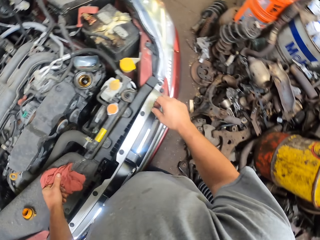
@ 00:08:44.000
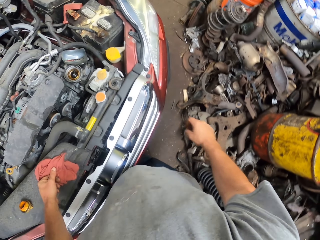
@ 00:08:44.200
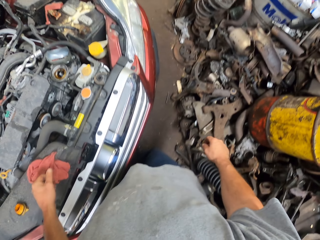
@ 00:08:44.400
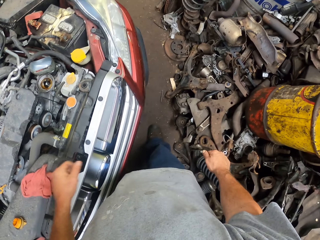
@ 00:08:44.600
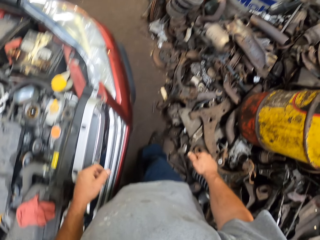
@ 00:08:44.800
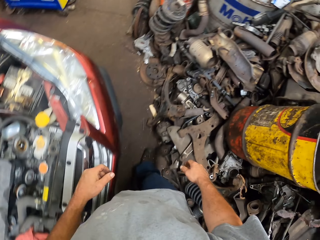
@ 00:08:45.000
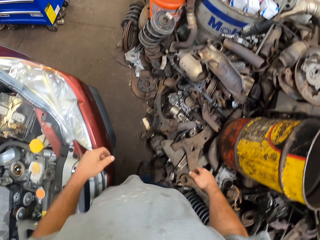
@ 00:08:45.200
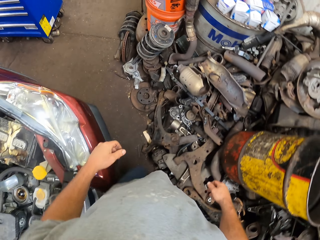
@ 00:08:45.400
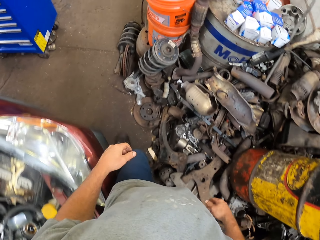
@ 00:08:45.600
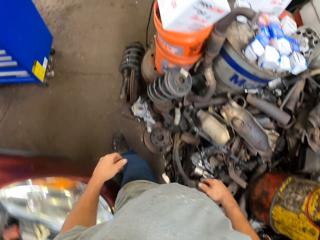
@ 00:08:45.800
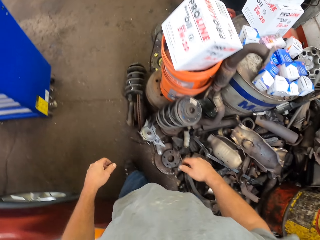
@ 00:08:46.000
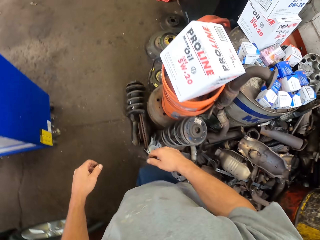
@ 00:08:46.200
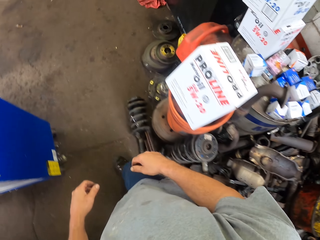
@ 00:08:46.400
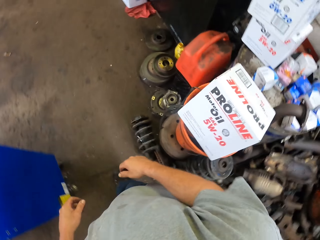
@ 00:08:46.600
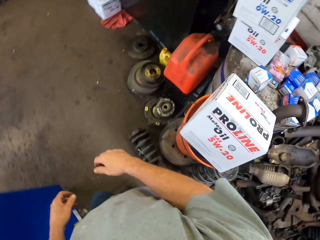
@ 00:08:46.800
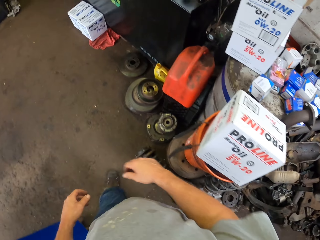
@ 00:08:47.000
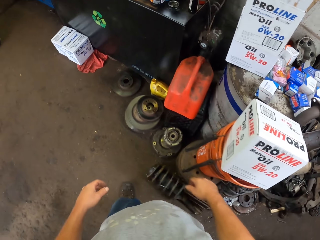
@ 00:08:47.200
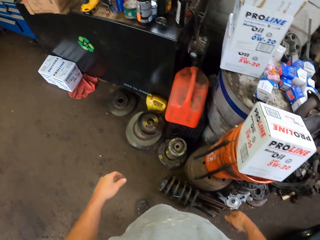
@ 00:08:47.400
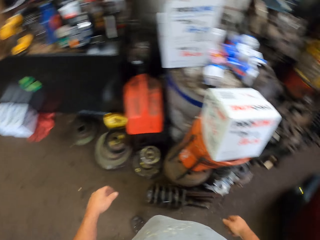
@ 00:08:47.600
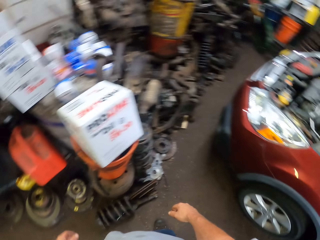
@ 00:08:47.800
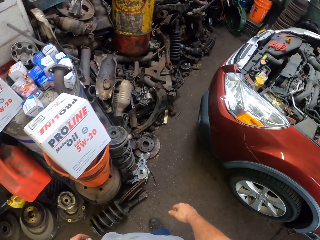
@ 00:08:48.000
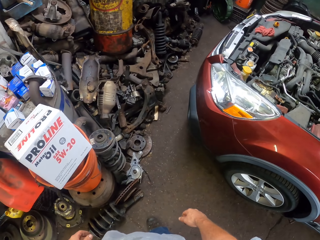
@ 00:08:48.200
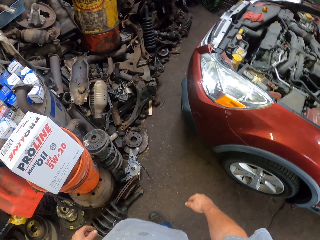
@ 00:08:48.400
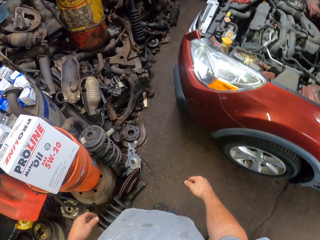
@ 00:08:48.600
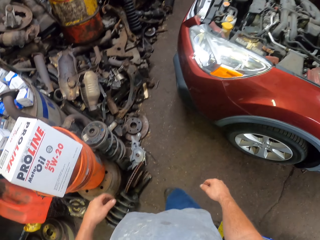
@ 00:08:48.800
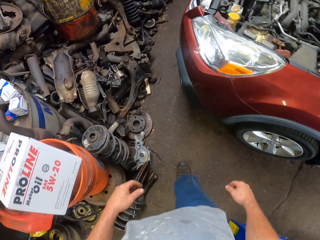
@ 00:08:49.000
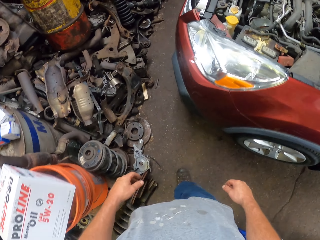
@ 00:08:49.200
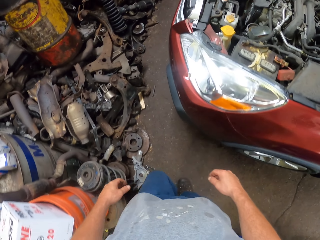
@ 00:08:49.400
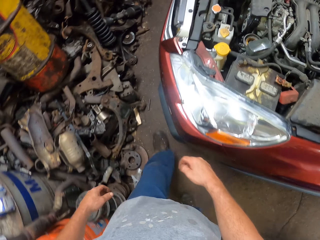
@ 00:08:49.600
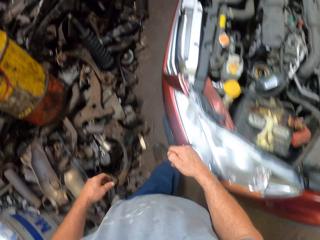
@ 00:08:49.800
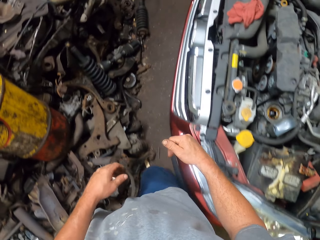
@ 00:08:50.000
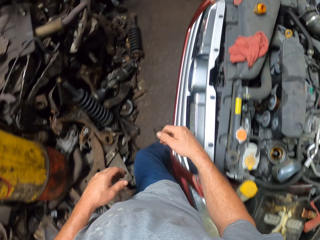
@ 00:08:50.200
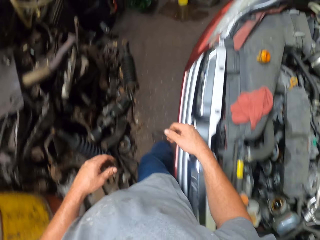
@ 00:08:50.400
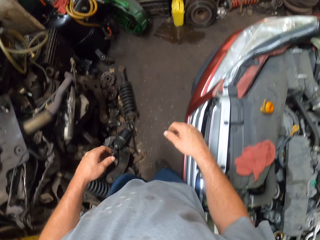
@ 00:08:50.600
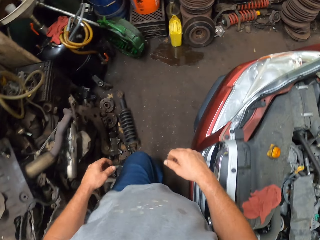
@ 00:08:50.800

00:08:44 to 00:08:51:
The camera wearer places something on the car. They move around the garage.
